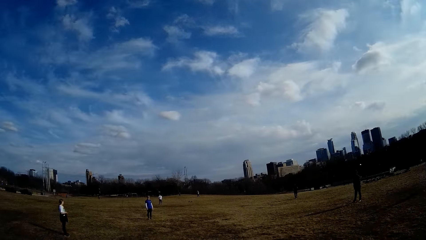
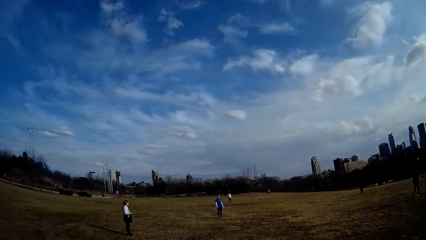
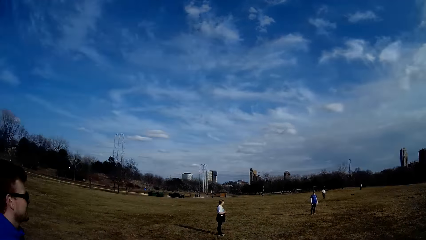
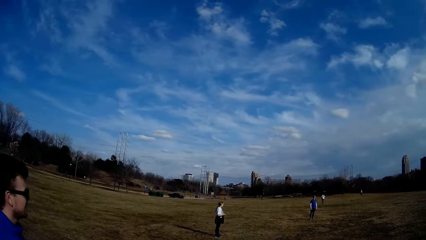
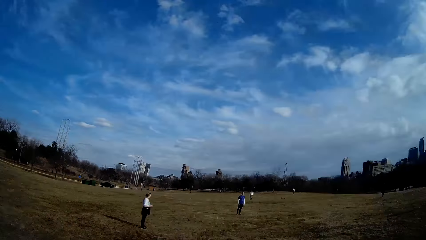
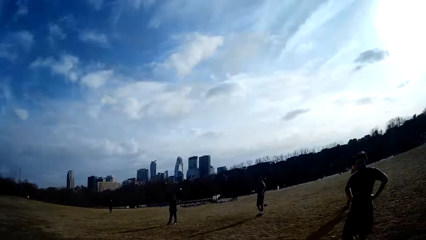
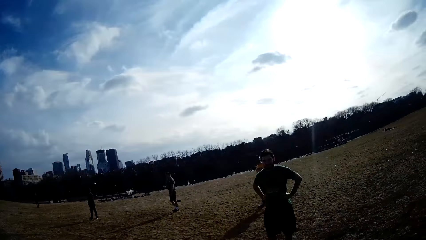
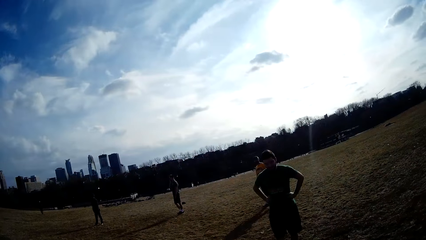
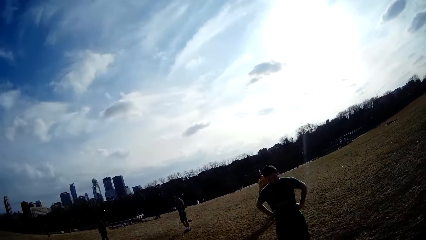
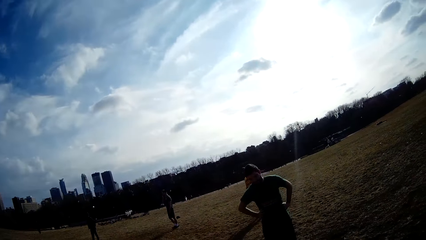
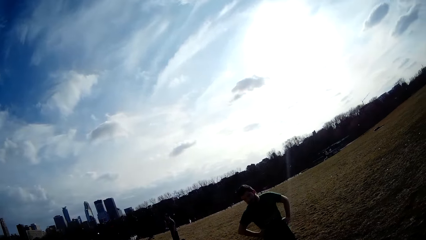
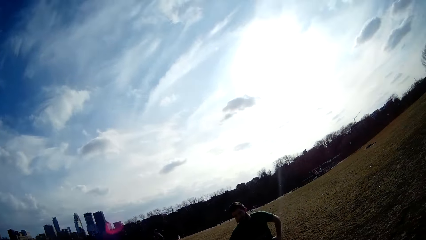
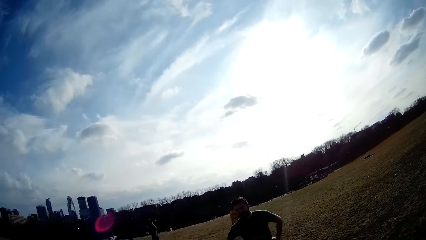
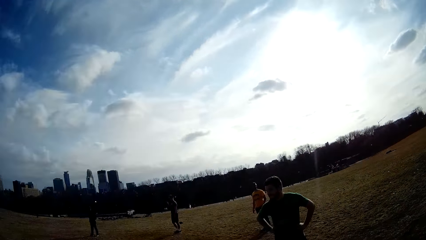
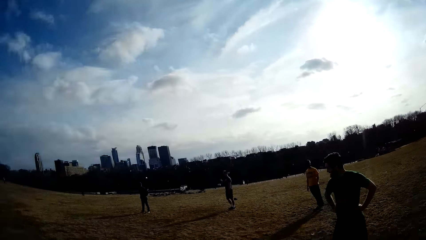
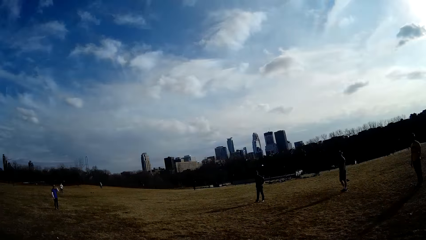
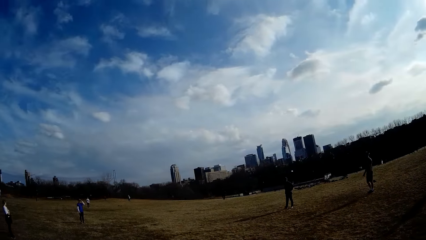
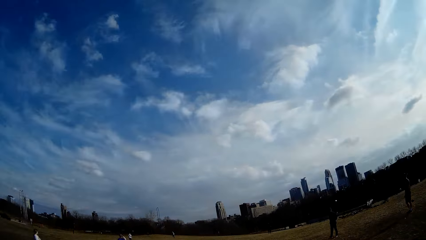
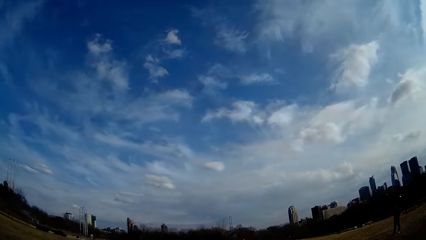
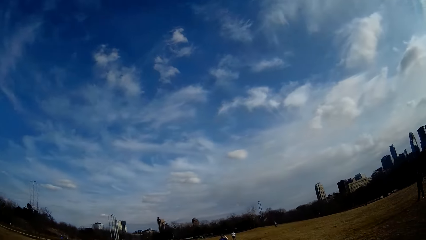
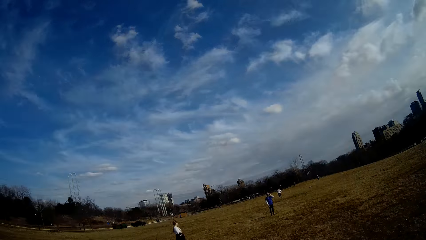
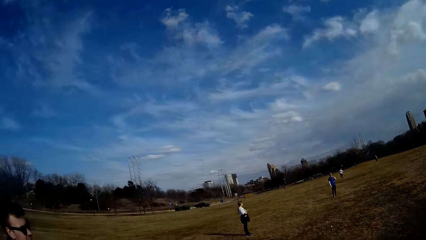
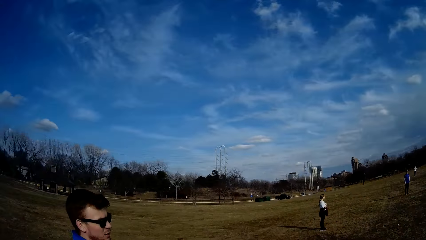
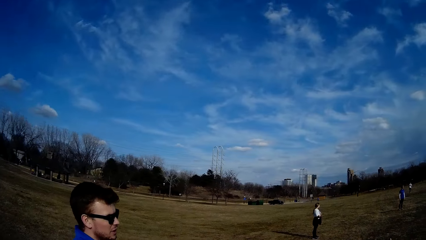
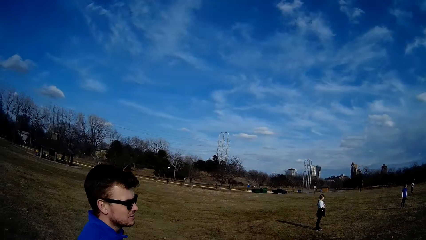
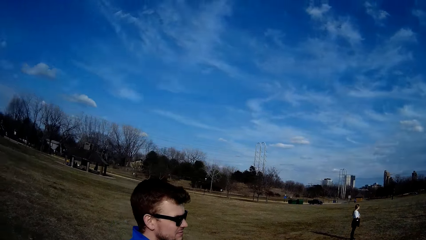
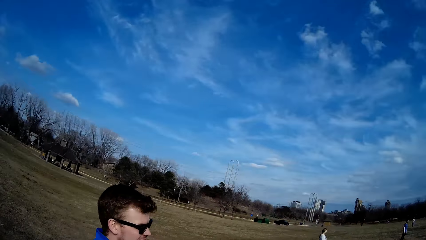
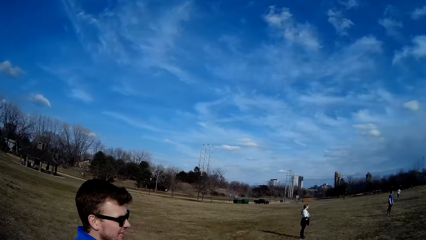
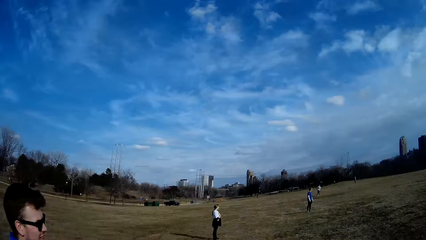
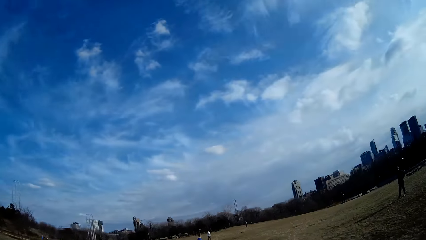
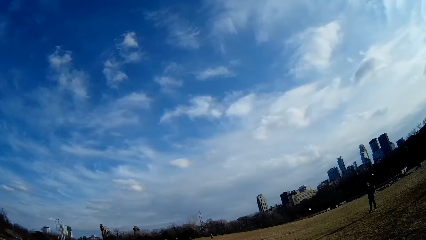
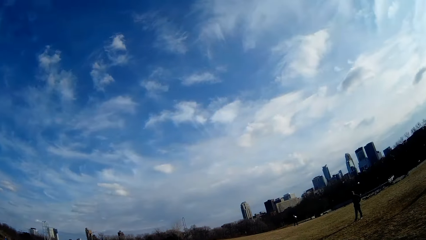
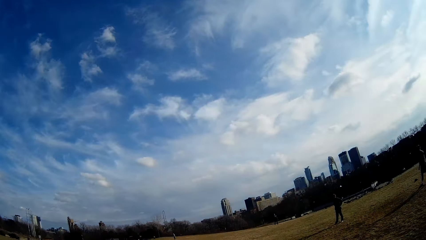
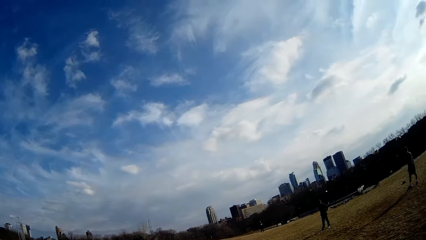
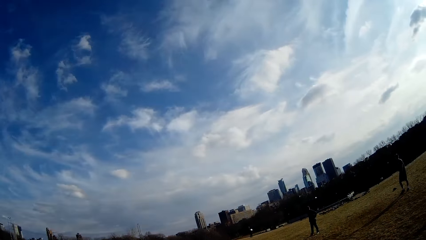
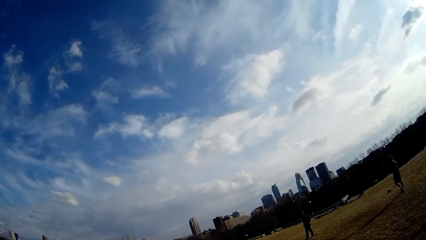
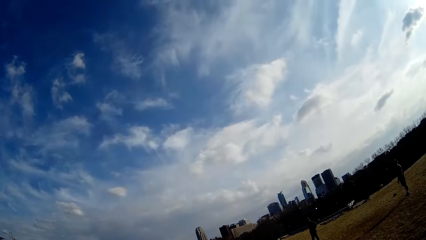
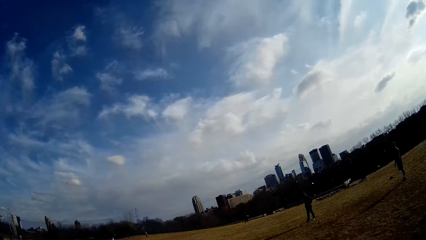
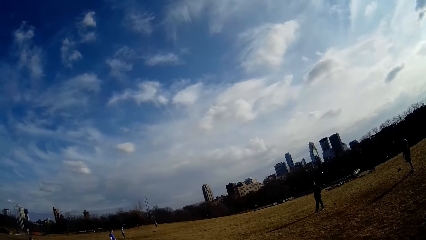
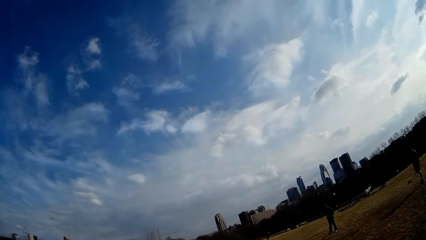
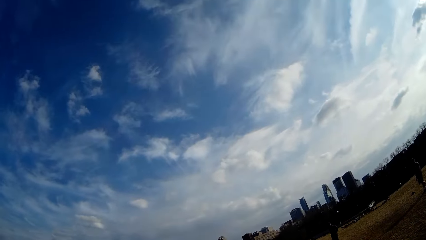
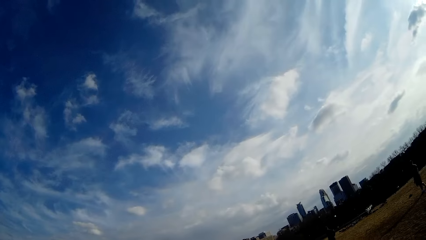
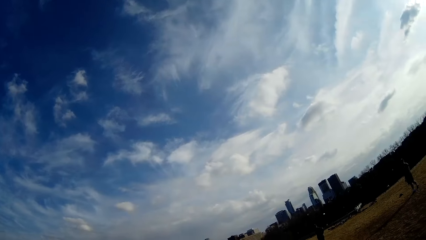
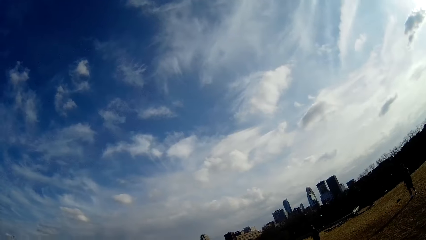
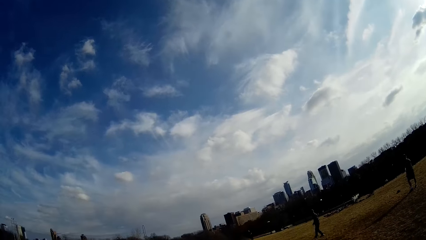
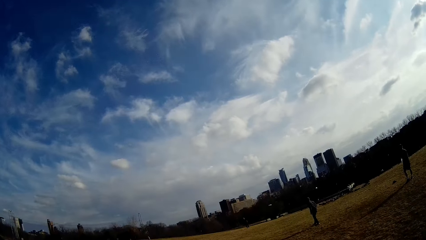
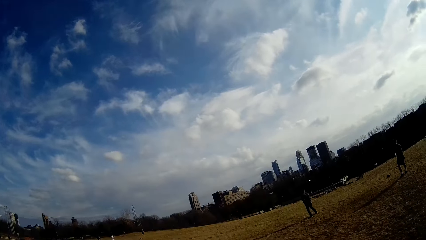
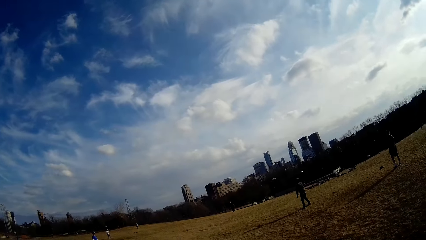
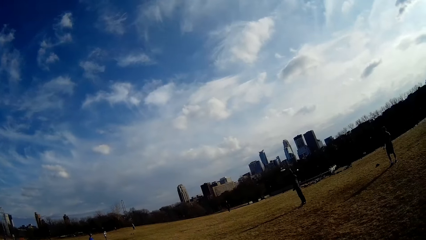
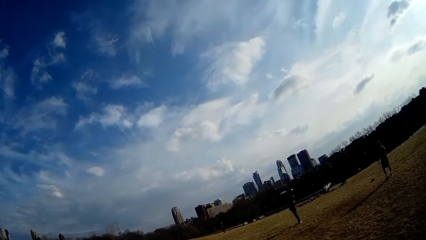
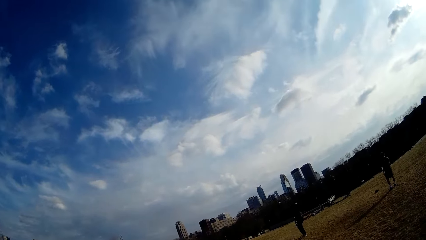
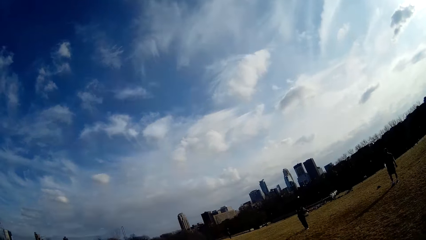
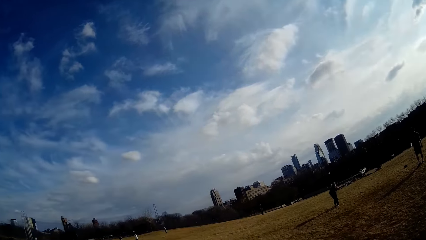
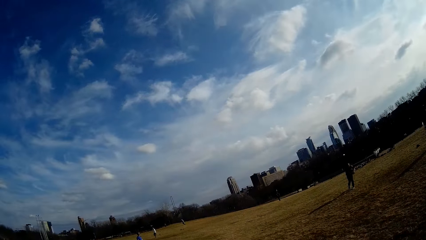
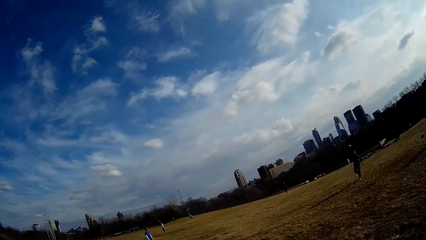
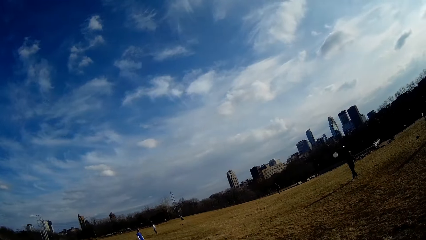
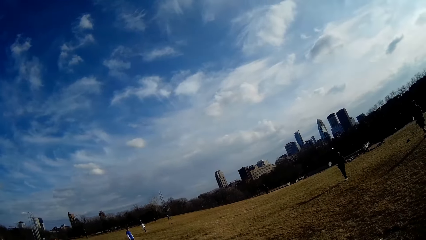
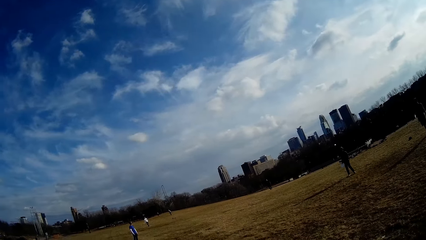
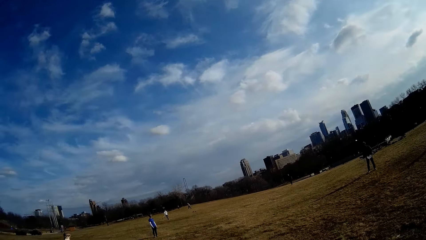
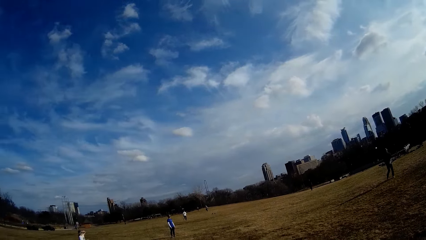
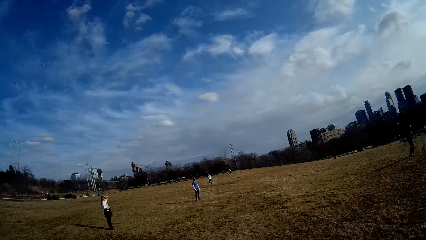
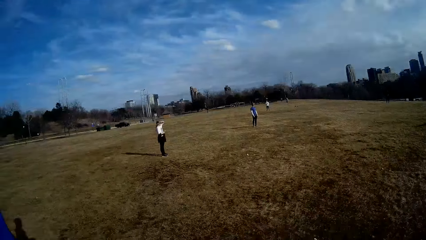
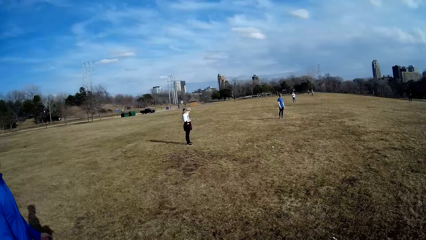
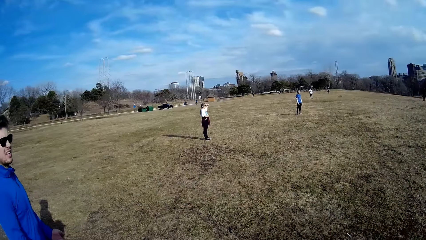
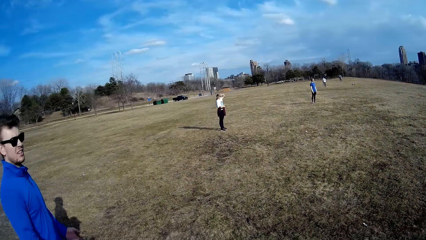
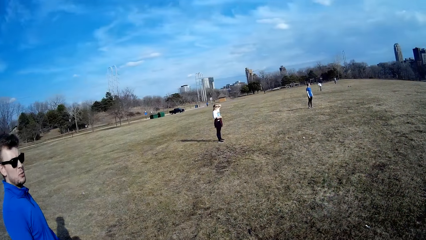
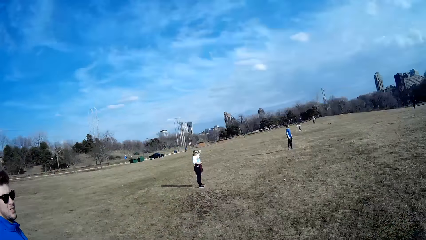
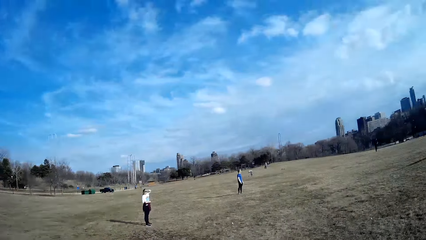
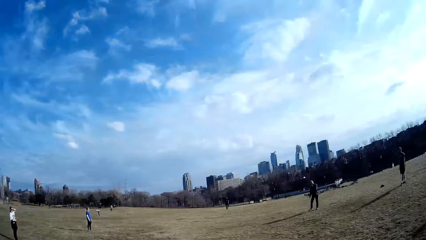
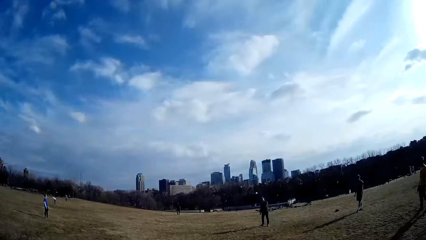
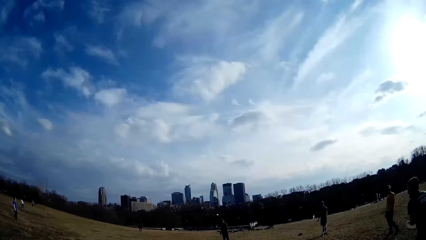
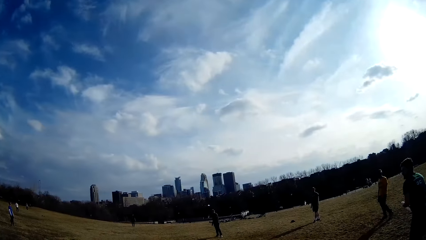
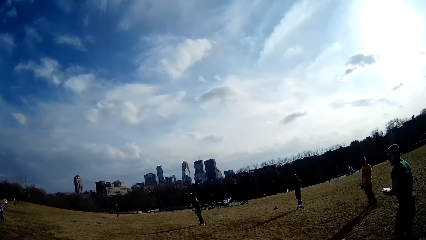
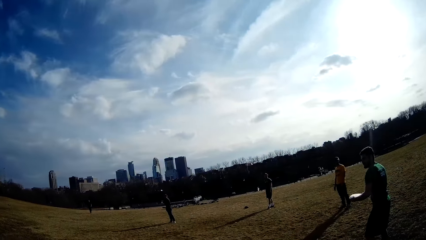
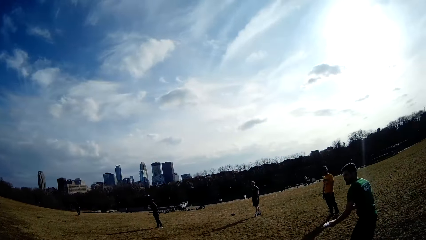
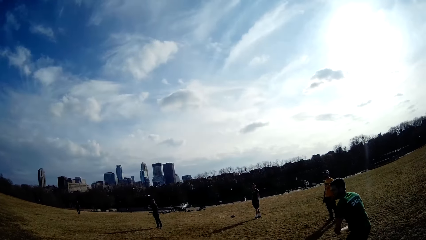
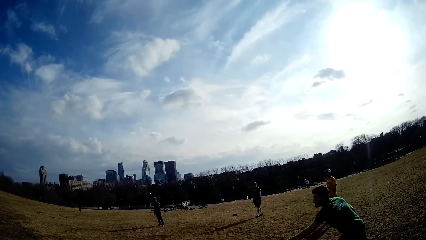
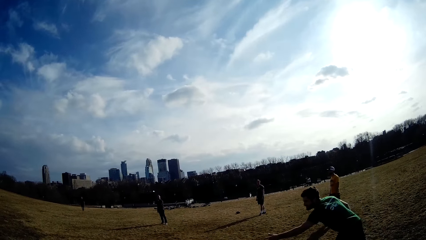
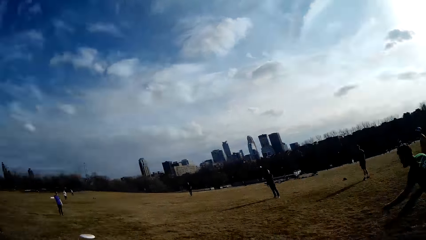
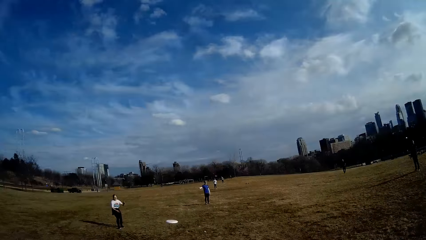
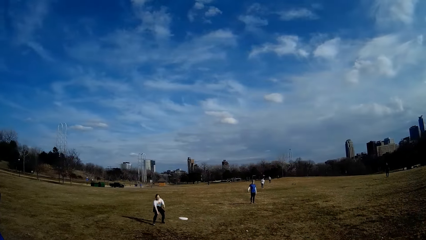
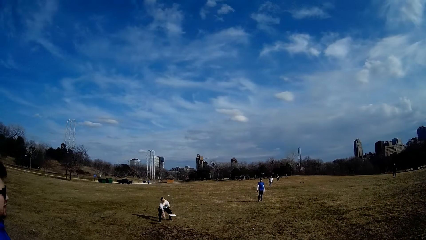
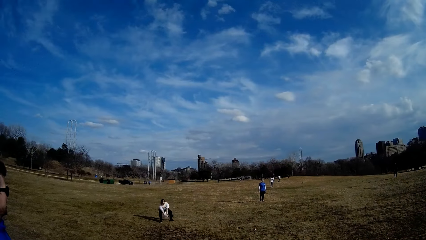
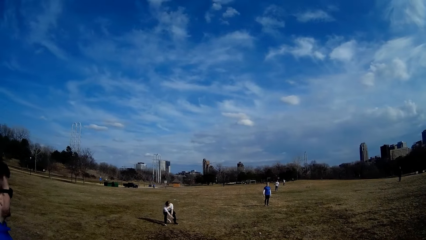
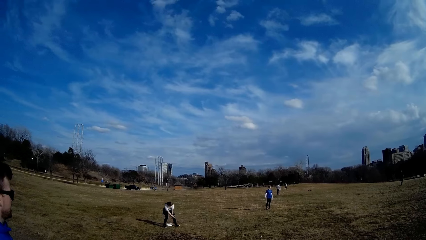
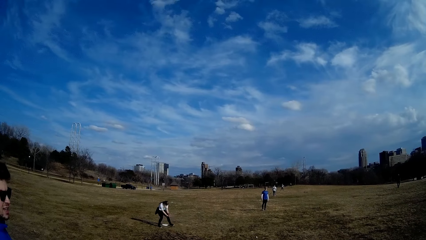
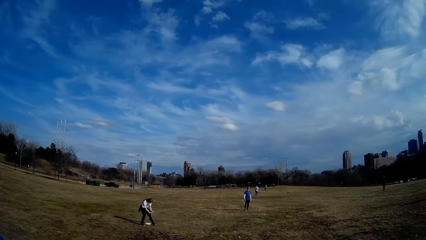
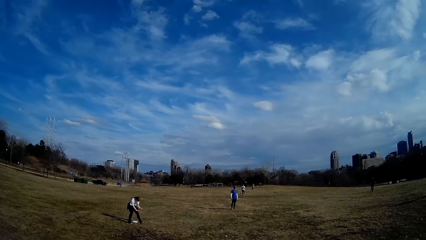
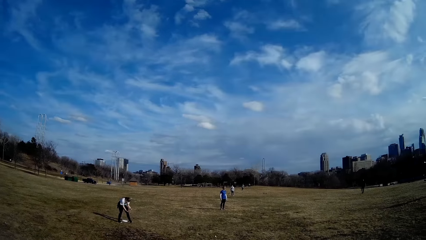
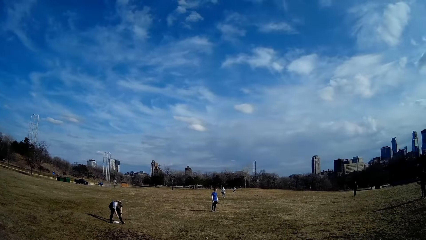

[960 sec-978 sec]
The camera wearer looks around the field. The man holds the slate or flying plate in the distance and throws the slate in the air. Another man catches the slate in the air and throws the slate in the air. A third man holds the slate, catches the flying plate, and throws the slate in the air. The woman makes for the slate in the air.
